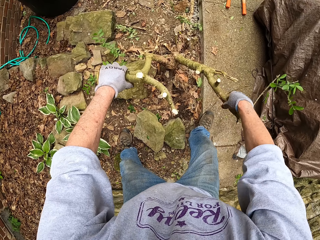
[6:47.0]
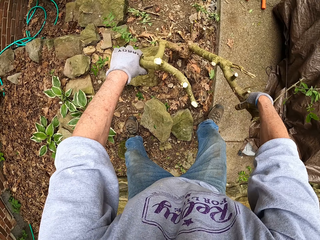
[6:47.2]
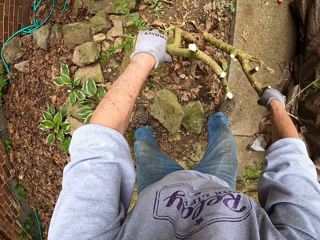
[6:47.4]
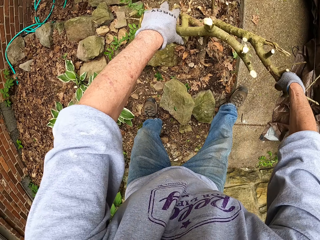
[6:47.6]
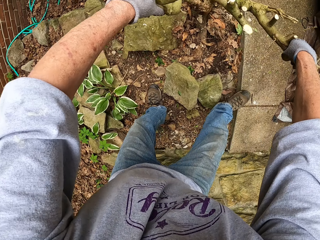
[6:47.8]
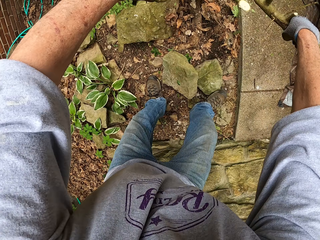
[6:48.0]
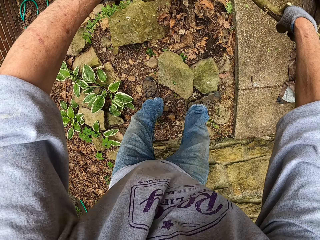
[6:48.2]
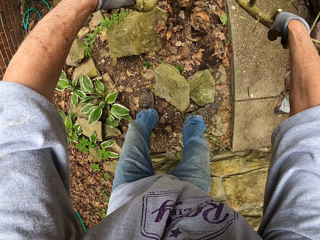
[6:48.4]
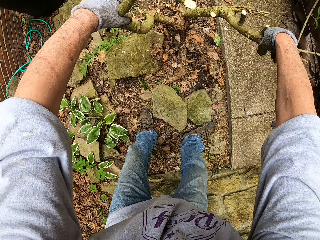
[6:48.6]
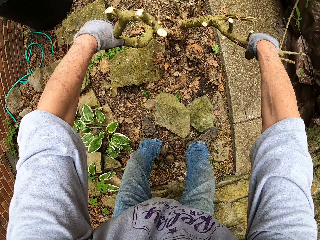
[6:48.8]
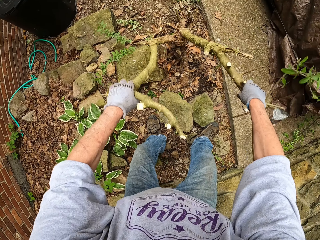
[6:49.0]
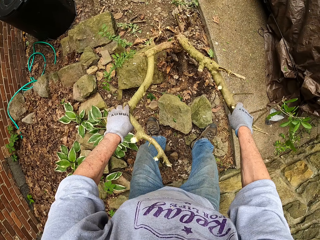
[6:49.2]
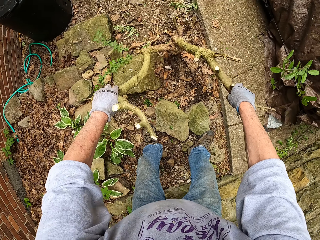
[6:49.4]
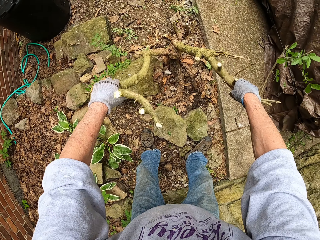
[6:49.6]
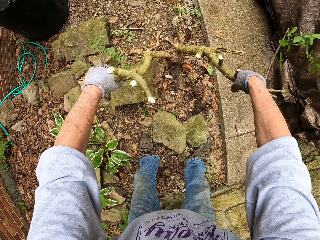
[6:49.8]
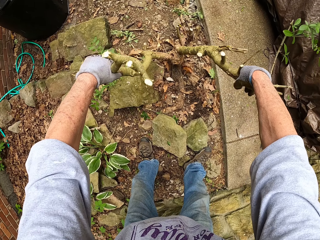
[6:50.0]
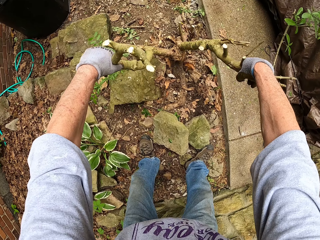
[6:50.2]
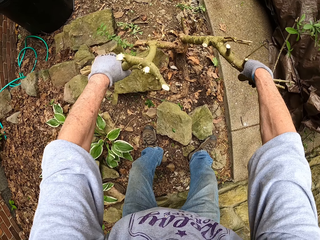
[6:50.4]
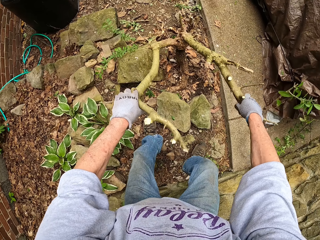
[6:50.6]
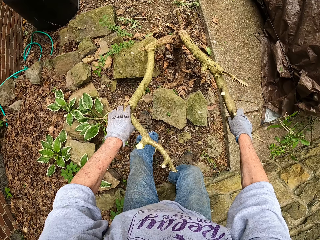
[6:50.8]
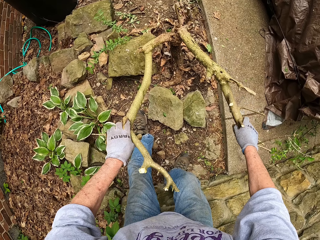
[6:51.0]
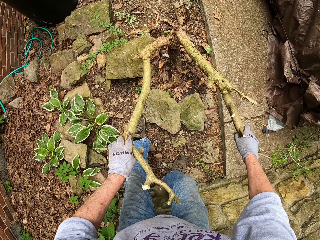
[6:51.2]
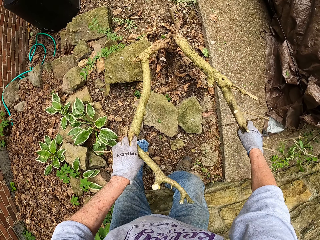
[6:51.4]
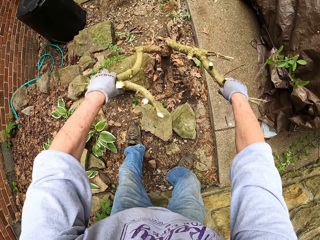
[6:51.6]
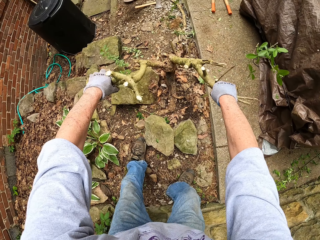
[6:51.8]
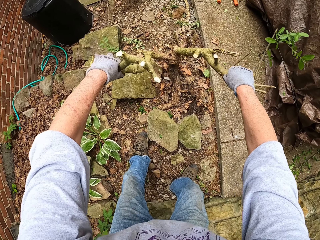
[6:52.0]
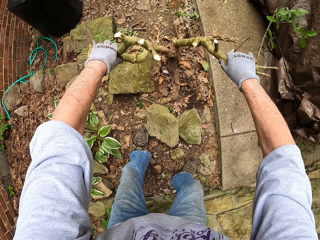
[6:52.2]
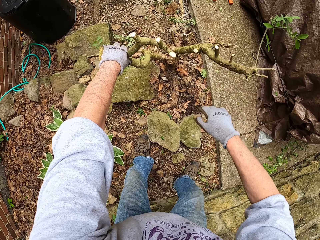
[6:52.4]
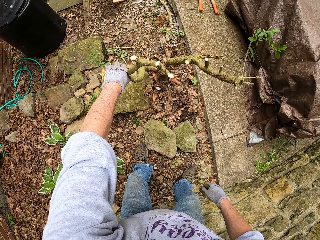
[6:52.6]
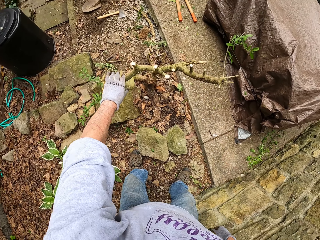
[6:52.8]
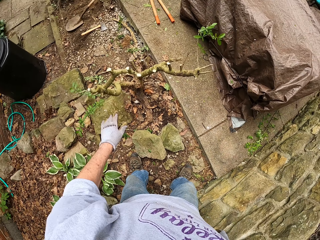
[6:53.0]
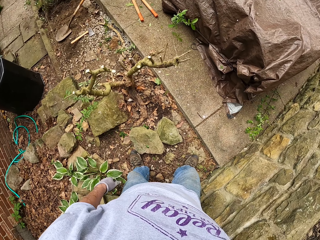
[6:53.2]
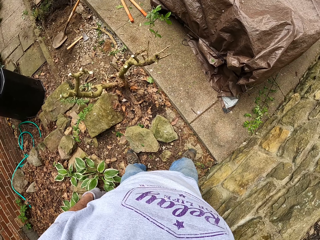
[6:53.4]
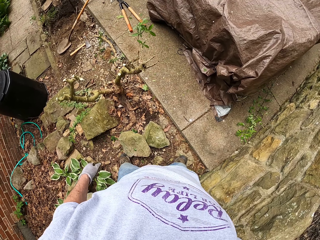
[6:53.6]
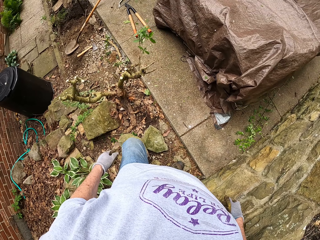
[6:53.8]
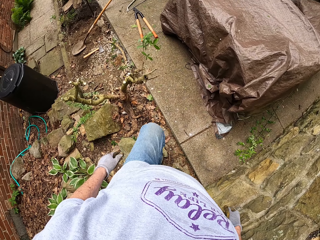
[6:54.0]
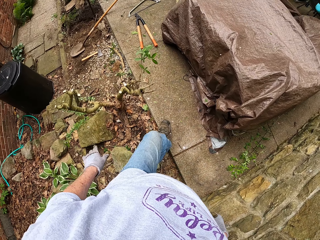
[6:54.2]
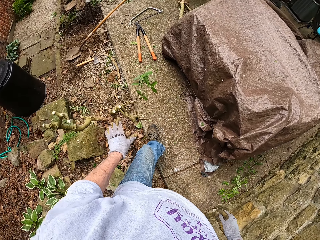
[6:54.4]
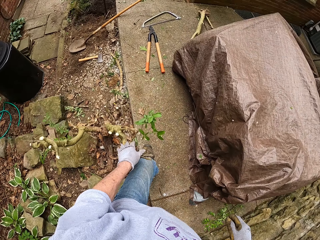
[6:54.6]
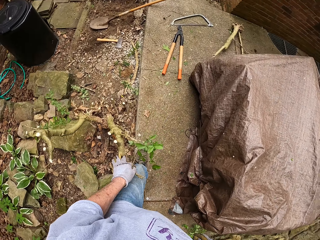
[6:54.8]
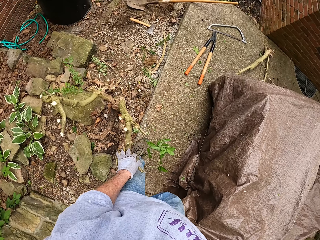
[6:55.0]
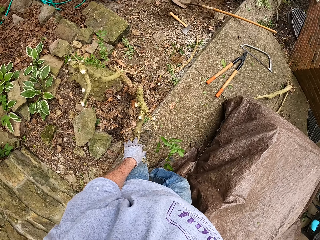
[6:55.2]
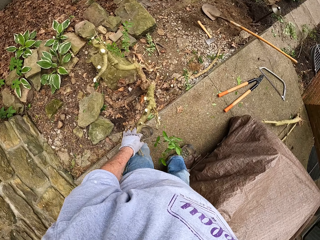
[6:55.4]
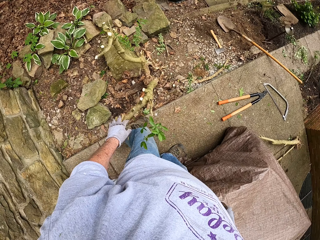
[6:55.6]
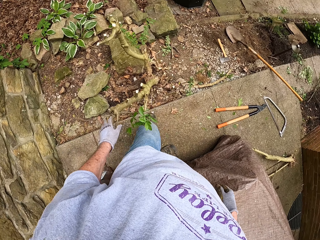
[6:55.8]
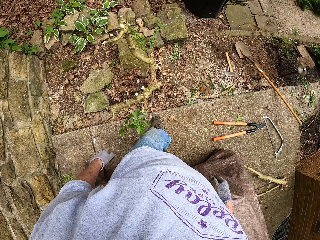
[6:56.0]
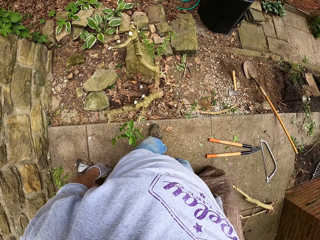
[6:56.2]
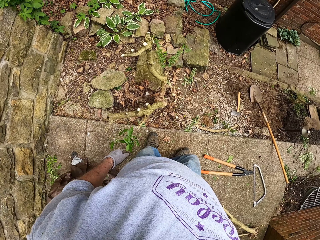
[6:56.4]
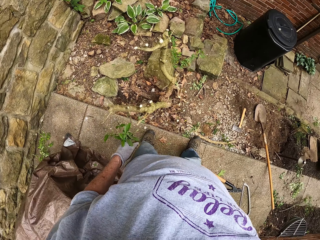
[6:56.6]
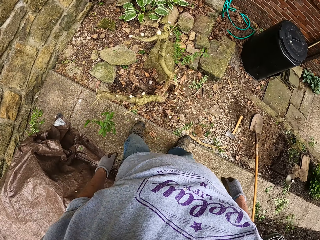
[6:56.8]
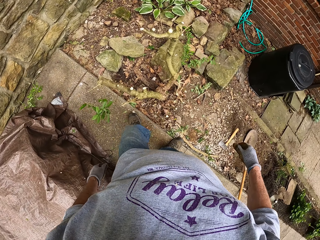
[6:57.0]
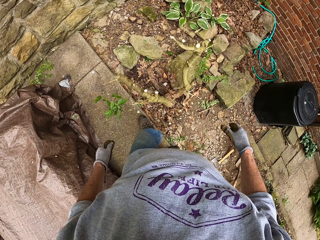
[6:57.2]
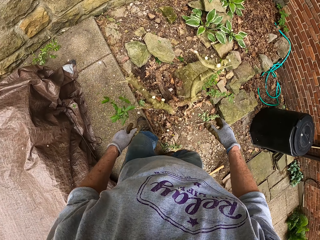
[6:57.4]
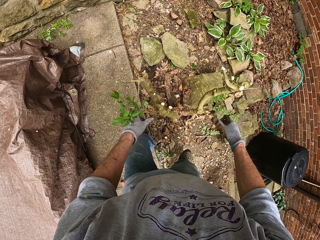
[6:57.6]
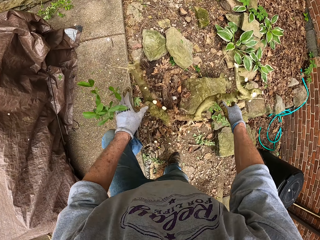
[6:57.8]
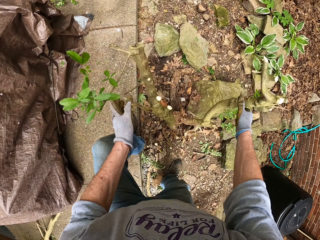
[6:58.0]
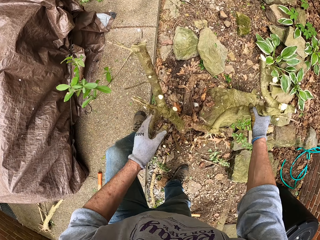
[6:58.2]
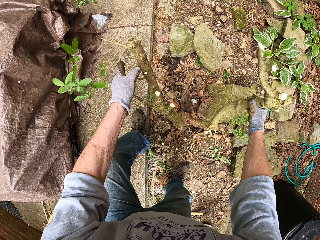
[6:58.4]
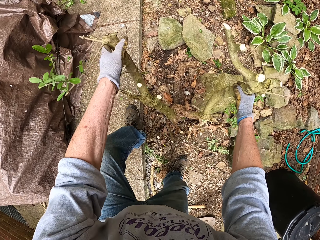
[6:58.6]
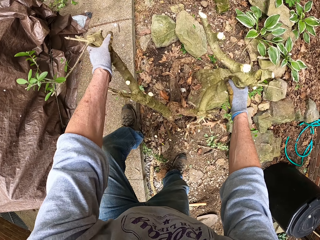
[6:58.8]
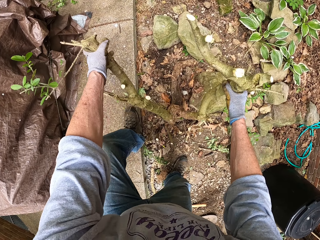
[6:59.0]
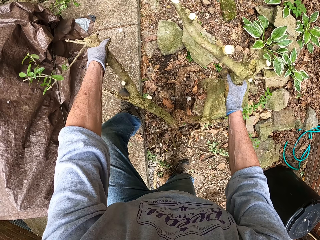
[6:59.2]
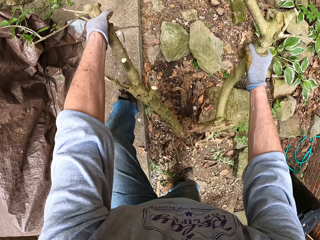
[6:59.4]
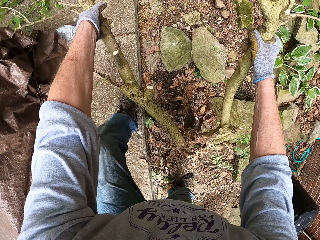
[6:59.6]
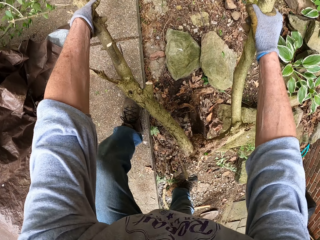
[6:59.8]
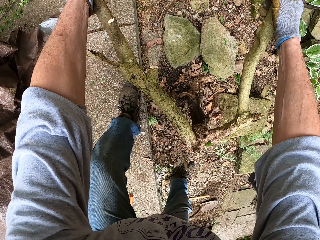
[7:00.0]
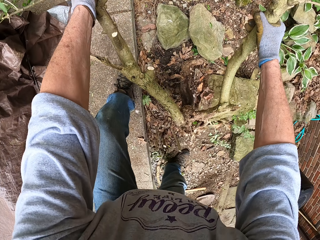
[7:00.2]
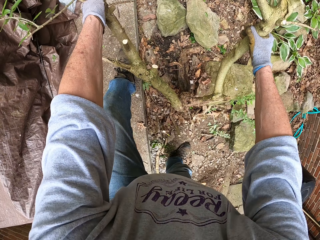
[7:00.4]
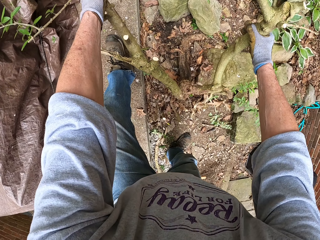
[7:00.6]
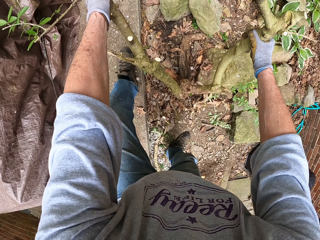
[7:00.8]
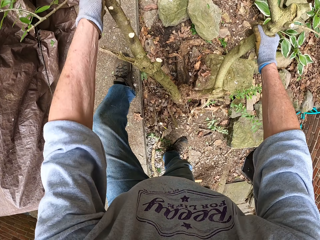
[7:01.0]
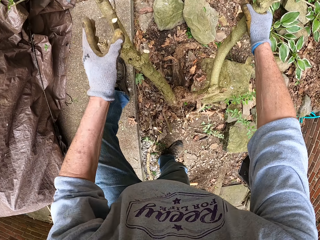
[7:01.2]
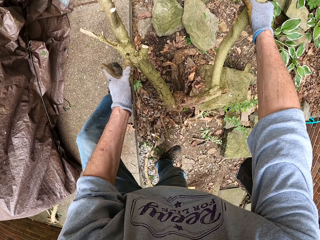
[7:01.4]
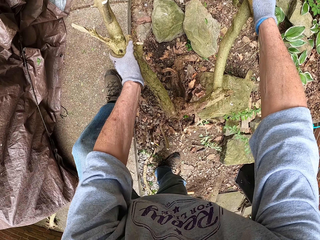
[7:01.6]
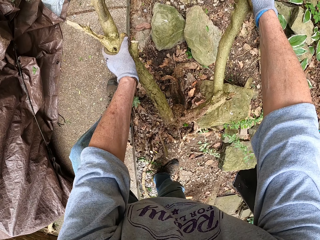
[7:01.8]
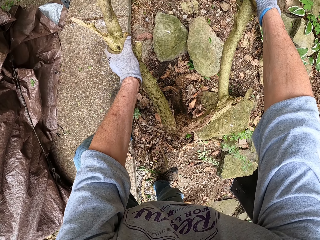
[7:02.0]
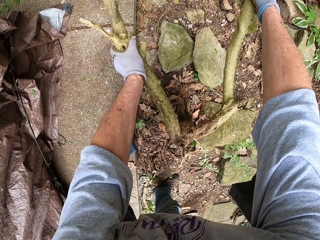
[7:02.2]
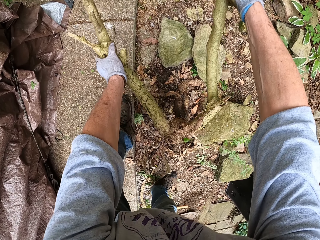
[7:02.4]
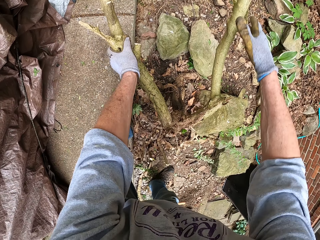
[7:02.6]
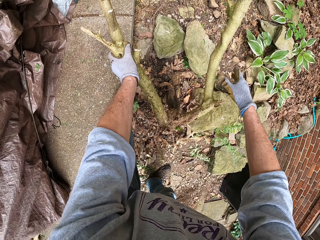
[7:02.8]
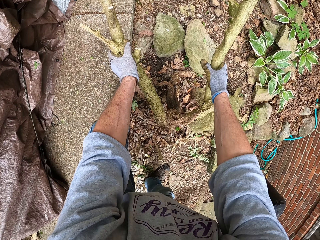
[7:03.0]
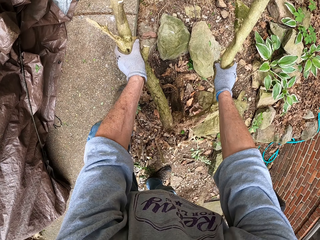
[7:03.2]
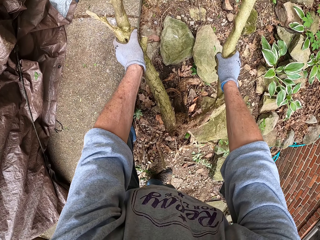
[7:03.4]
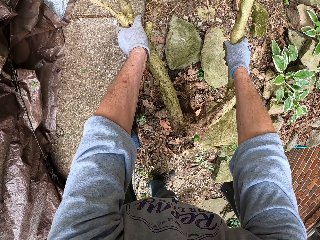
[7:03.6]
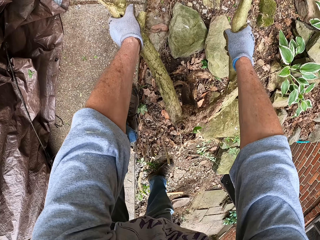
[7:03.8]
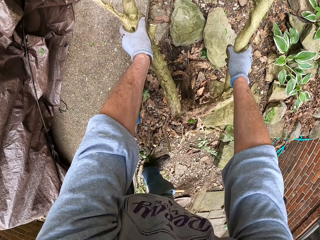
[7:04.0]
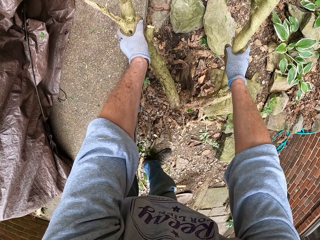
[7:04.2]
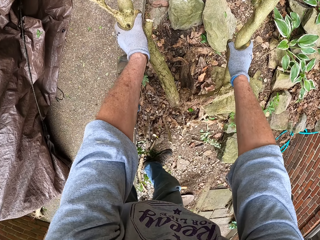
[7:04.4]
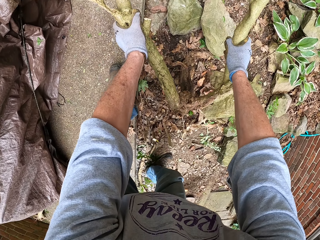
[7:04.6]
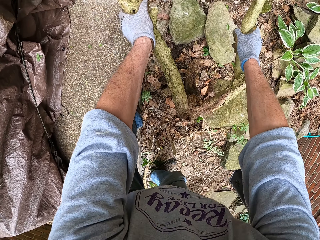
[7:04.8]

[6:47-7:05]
The camera wearer walks to the other side of the plant. They pull two stems of the plant with both hands.

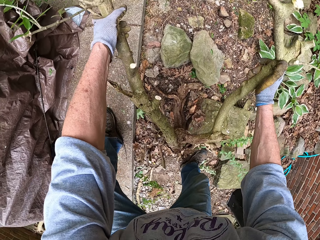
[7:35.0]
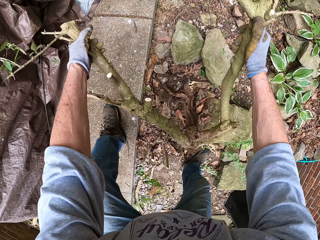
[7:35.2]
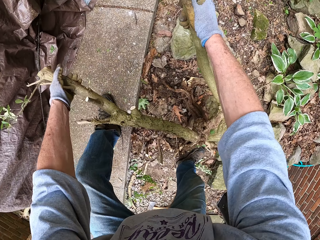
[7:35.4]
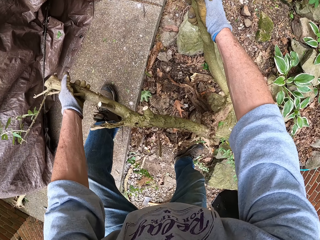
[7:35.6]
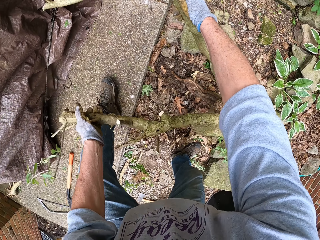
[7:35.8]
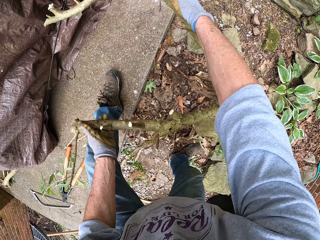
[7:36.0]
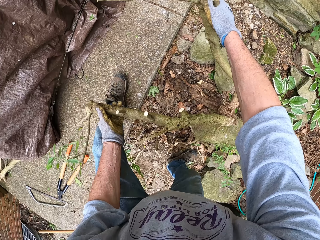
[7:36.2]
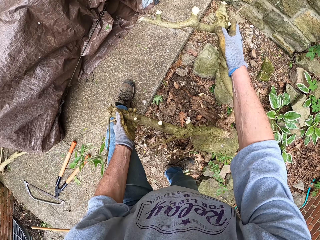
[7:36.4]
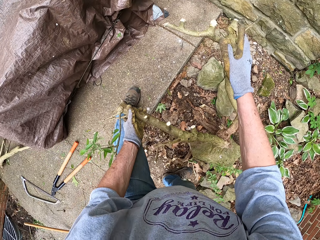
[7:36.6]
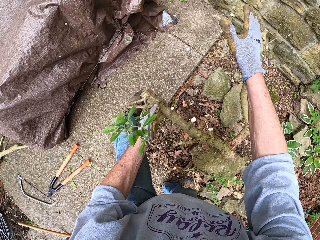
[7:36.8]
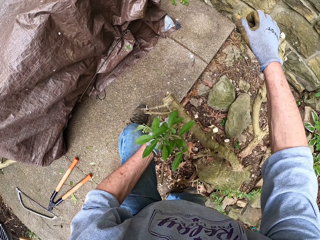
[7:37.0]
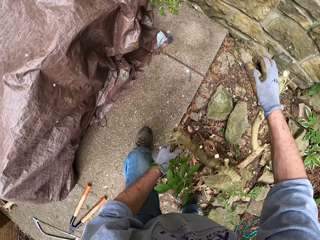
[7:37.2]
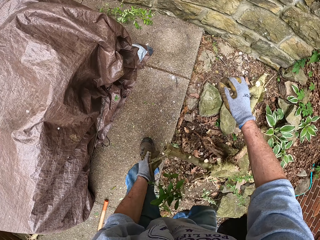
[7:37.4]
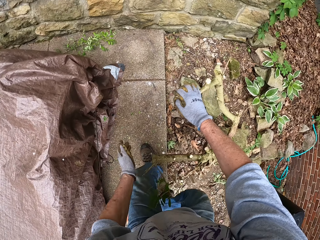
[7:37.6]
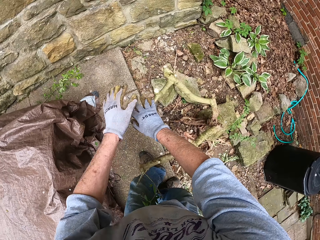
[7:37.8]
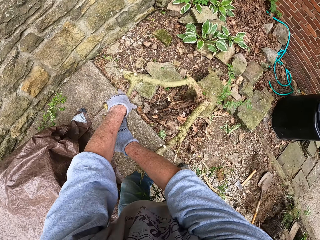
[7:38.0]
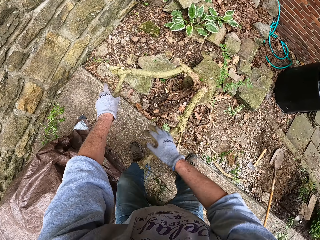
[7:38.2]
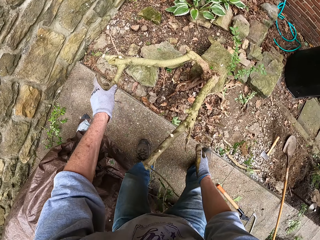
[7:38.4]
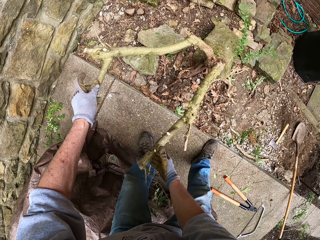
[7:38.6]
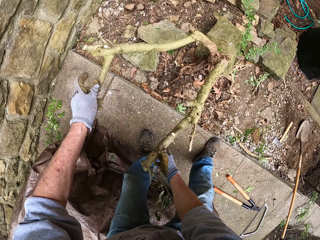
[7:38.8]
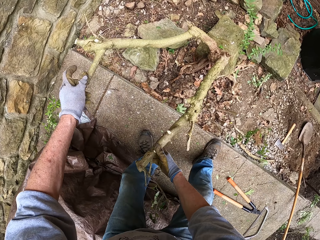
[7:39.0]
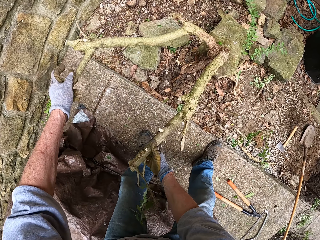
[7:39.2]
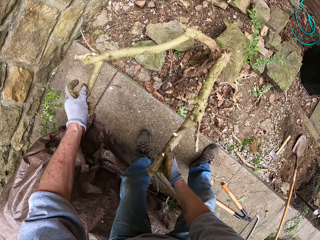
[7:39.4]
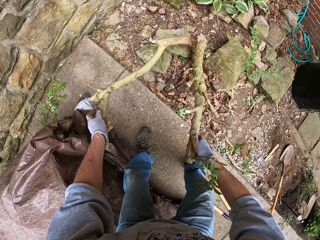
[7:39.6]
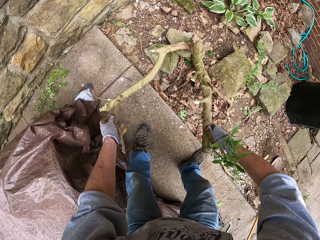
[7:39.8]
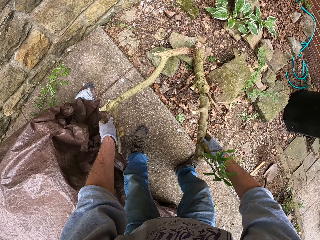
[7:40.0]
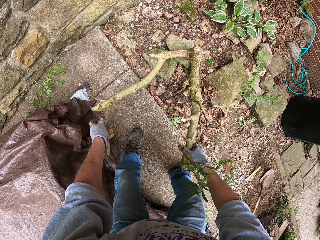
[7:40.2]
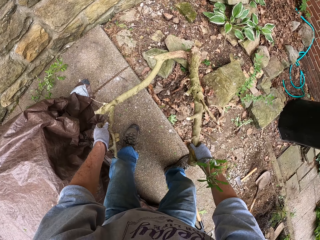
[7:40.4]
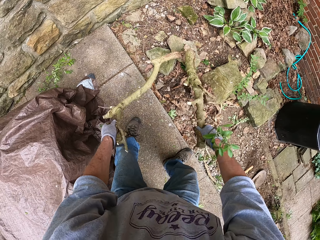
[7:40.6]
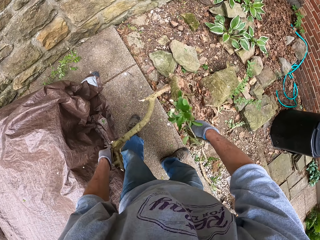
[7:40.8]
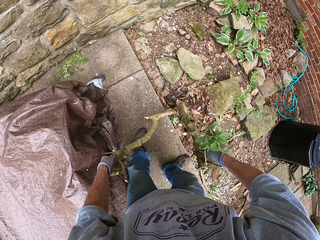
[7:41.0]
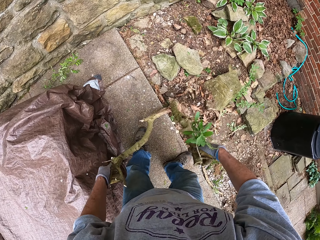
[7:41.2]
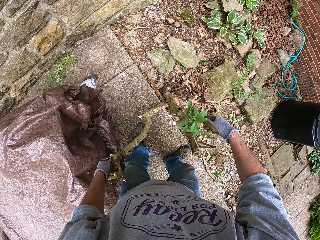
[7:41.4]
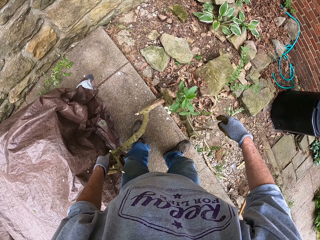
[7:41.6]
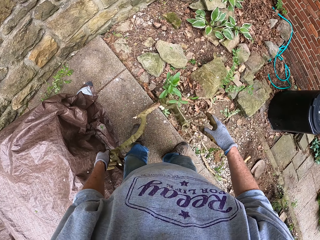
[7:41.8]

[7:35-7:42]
The camera wearer turns the plant with the two stems in the soil.
